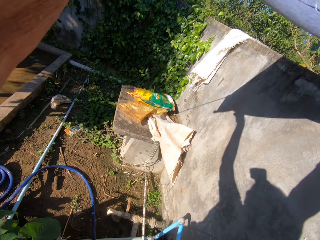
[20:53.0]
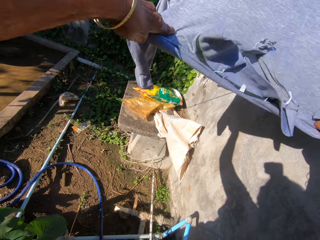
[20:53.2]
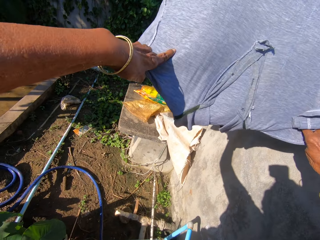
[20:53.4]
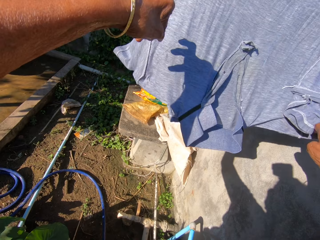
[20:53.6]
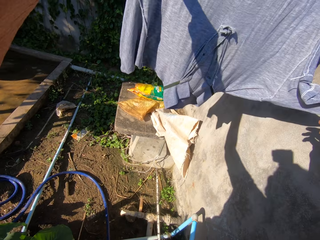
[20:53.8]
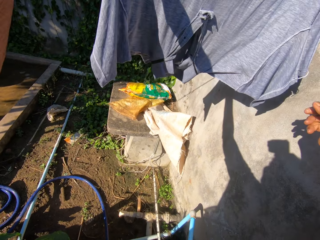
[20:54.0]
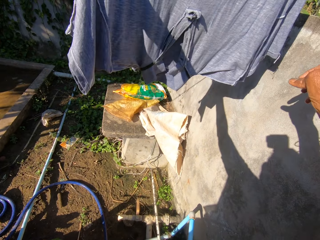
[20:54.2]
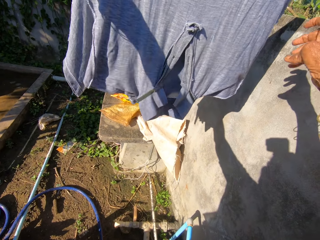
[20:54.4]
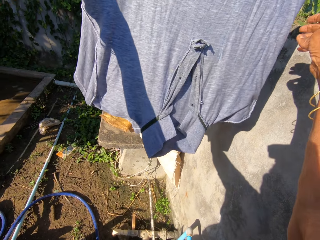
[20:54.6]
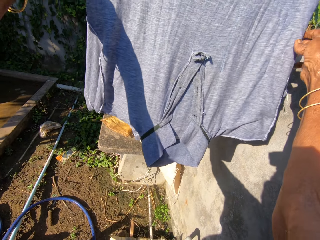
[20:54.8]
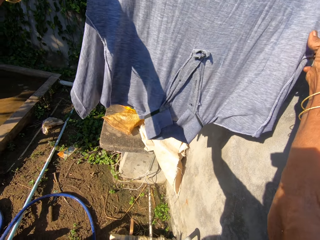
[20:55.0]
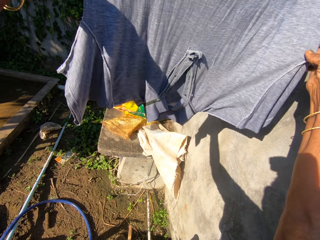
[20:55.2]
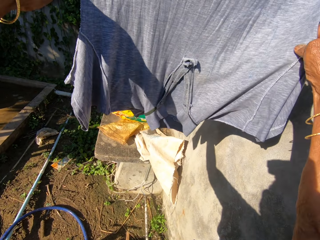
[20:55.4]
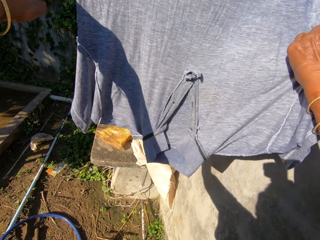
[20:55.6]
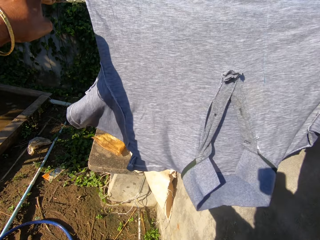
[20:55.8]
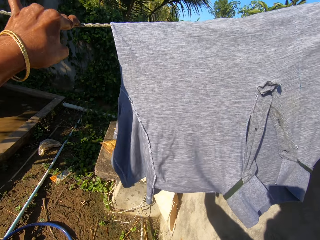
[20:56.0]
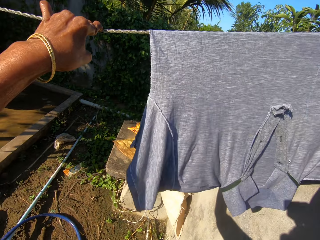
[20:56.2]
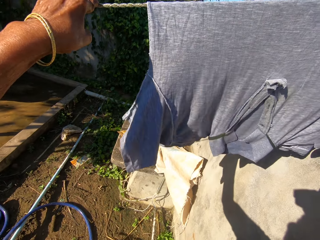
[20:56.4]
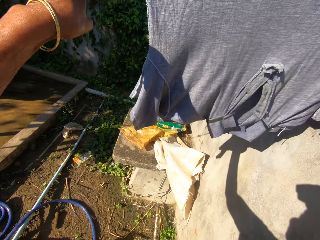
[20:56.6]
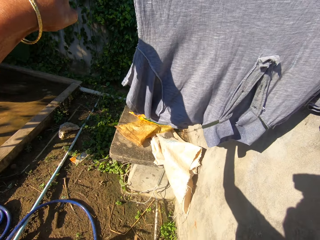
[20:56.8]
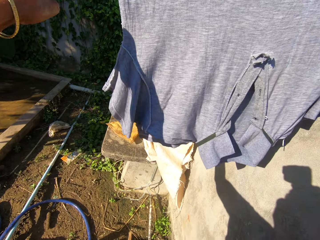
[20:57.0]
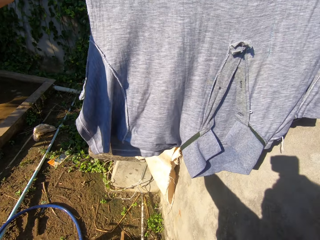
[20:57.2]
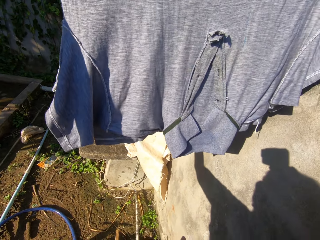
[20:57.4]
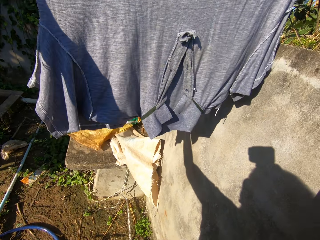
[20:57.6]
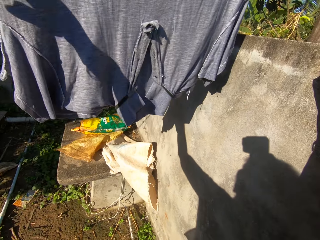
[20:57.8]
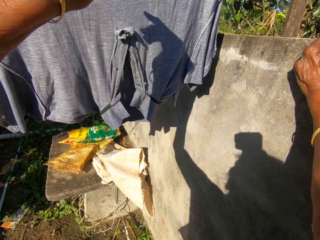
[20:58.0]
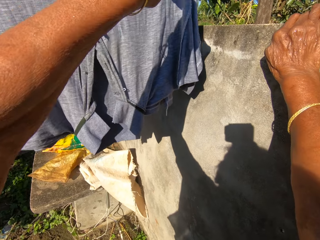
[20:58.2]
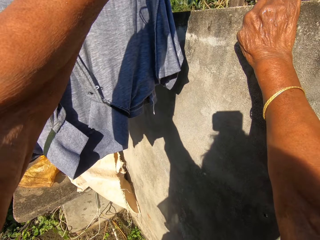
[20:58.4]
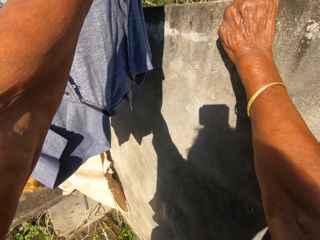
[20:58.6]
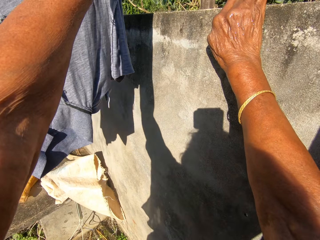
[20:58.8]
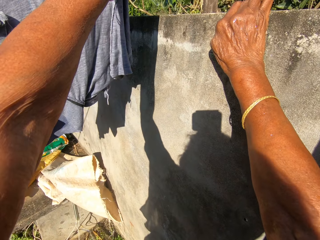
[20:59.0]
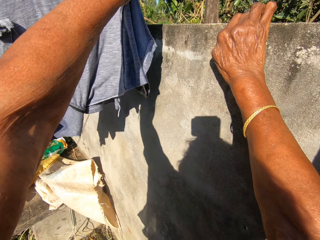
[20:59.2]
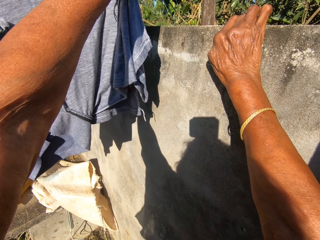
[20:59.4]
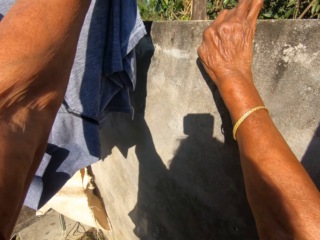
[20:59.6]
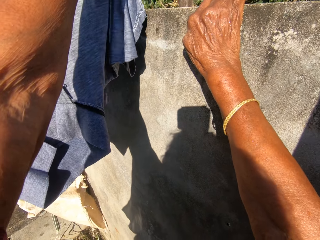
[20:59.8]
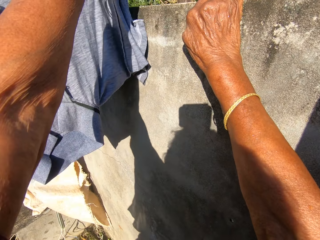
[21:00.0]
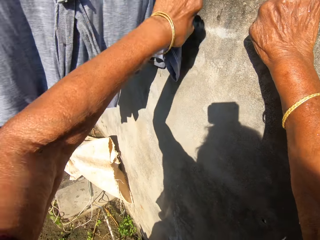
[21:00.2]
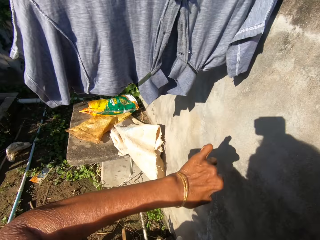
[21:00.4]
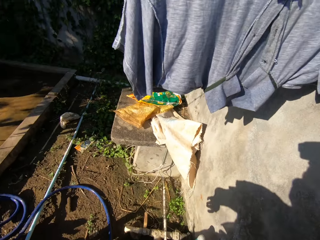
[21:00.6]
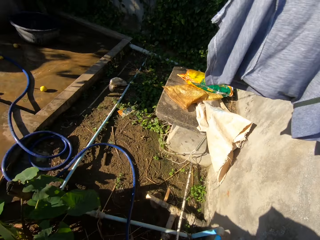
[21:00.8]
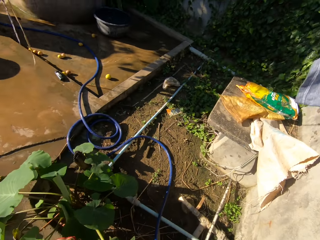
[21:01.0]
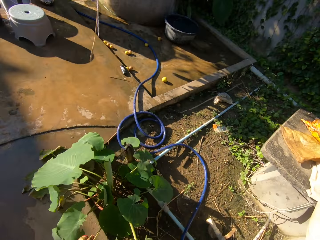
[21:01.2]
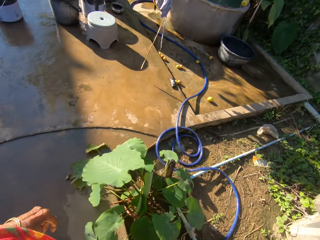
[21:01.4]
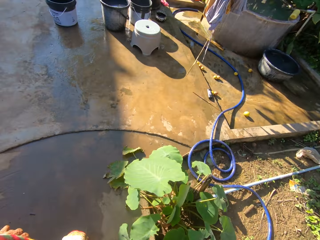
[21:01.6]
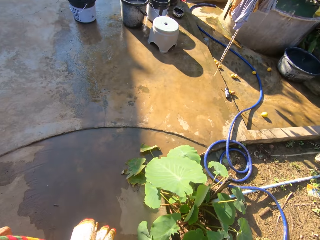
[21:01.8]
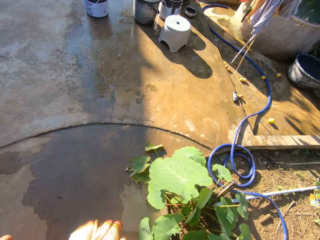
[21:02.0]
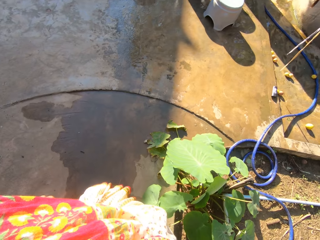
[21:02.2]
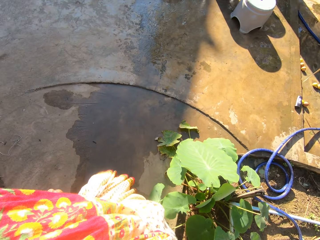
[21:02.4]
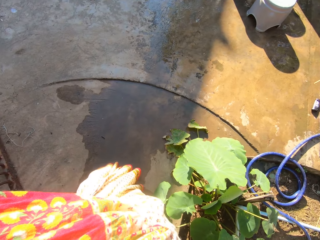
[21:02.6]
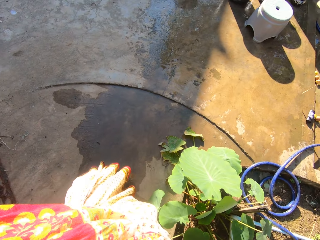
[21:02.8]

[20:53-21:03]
The camera wearer hangs the shirt on the hanging line. They spread the cloth. They straighten the shirt.

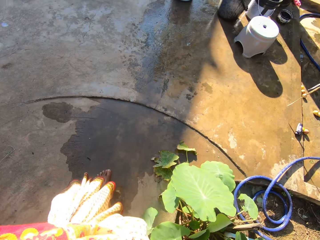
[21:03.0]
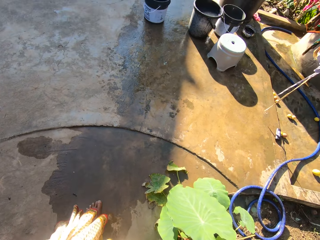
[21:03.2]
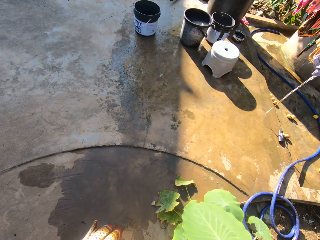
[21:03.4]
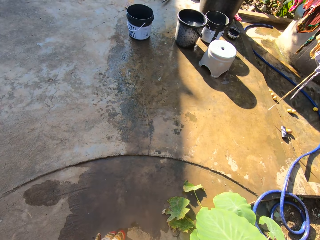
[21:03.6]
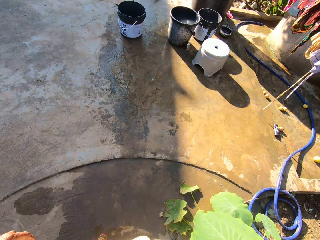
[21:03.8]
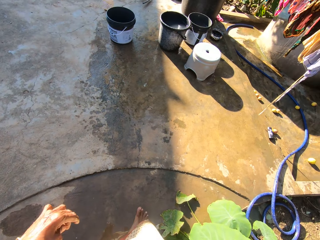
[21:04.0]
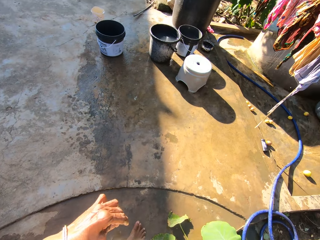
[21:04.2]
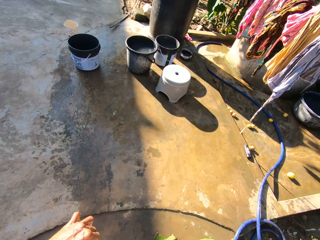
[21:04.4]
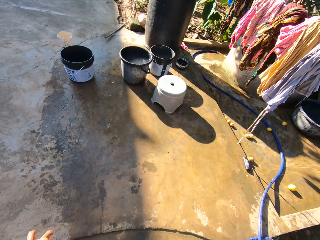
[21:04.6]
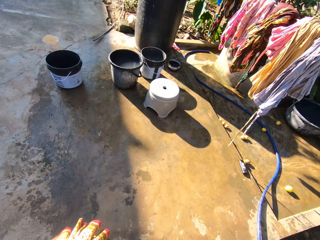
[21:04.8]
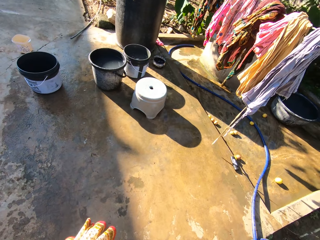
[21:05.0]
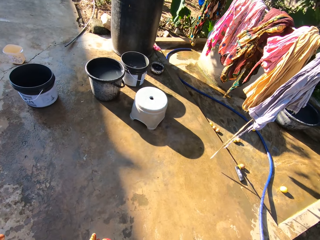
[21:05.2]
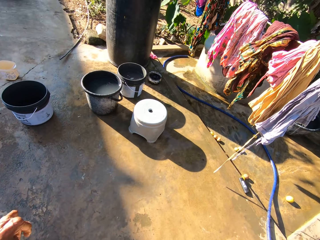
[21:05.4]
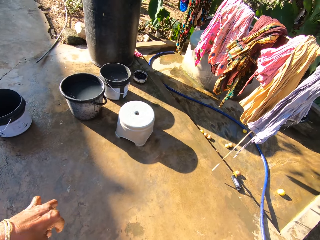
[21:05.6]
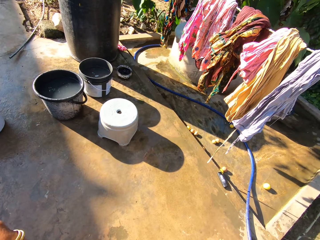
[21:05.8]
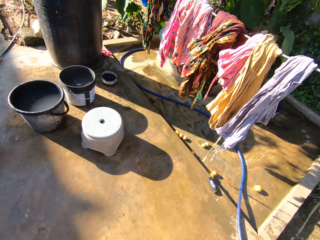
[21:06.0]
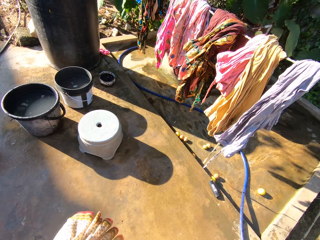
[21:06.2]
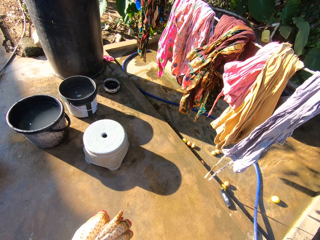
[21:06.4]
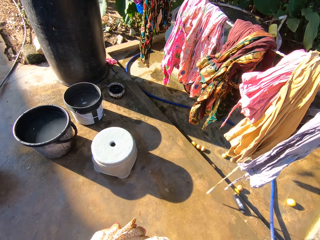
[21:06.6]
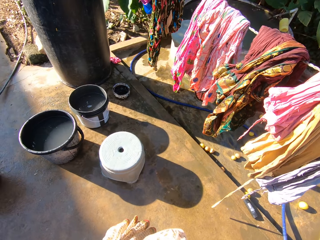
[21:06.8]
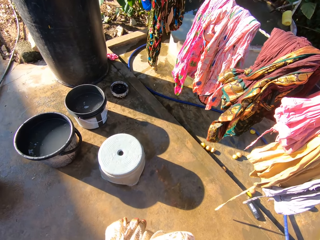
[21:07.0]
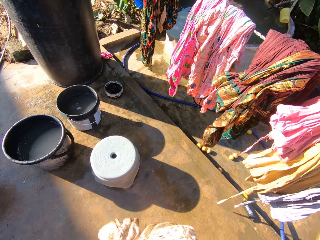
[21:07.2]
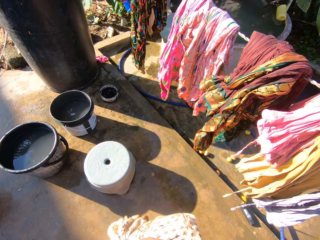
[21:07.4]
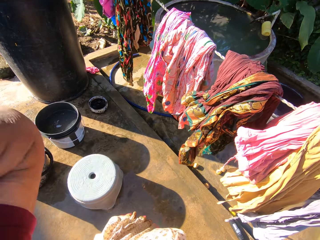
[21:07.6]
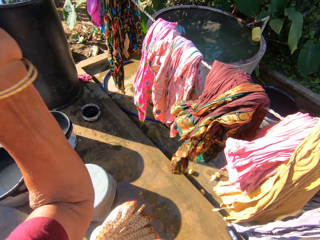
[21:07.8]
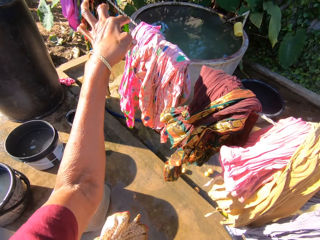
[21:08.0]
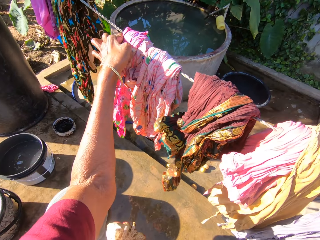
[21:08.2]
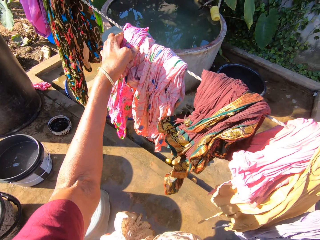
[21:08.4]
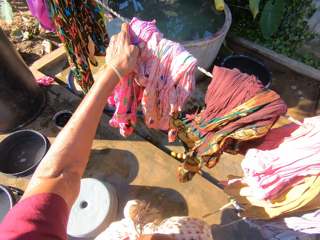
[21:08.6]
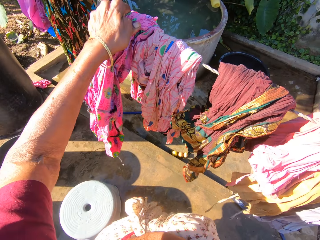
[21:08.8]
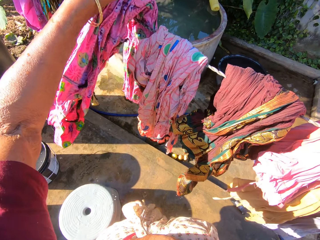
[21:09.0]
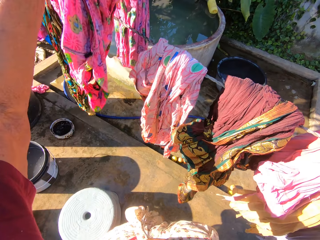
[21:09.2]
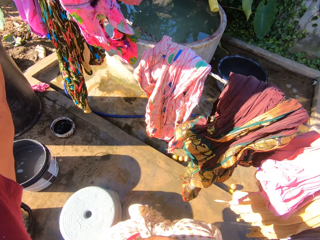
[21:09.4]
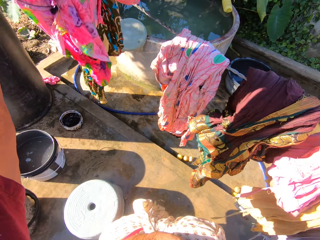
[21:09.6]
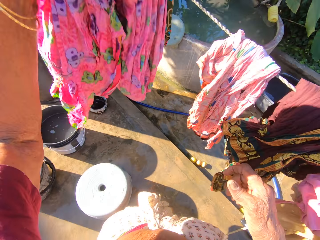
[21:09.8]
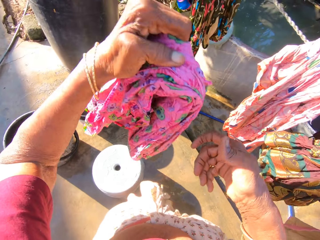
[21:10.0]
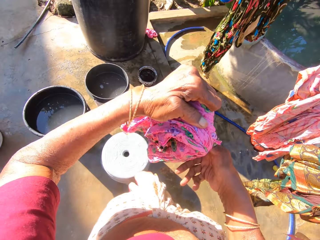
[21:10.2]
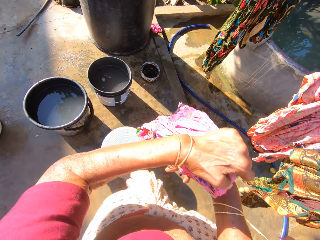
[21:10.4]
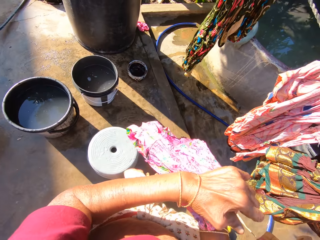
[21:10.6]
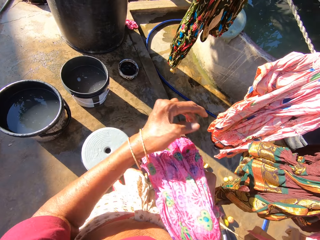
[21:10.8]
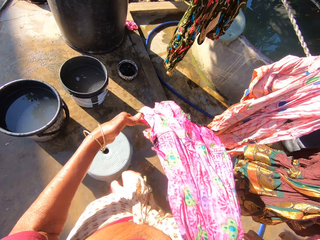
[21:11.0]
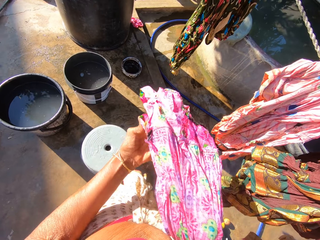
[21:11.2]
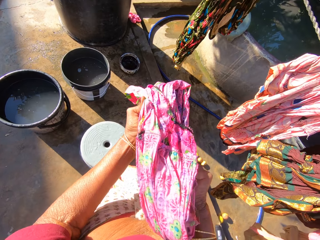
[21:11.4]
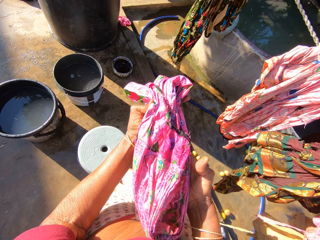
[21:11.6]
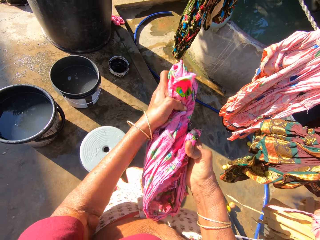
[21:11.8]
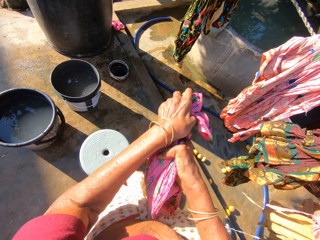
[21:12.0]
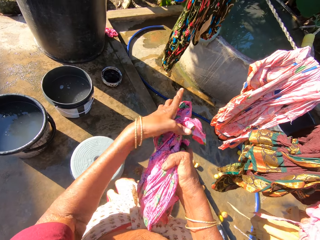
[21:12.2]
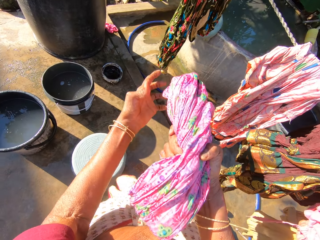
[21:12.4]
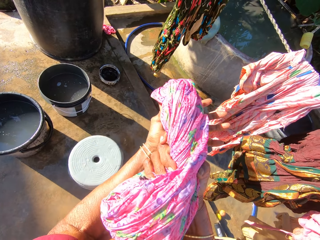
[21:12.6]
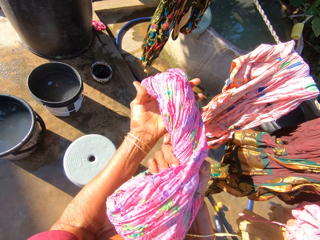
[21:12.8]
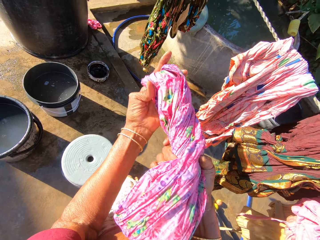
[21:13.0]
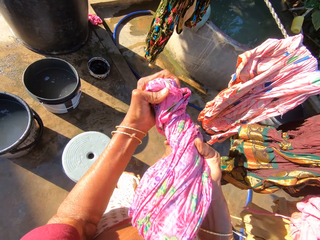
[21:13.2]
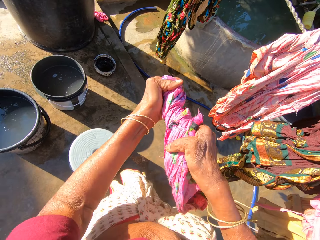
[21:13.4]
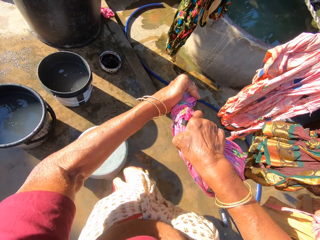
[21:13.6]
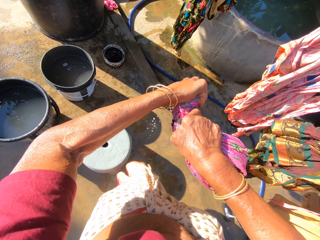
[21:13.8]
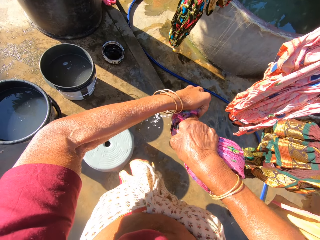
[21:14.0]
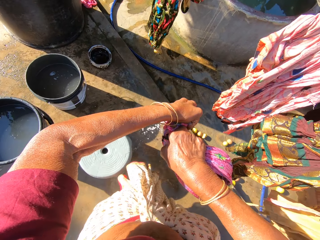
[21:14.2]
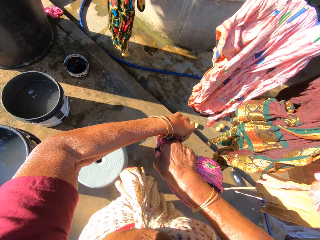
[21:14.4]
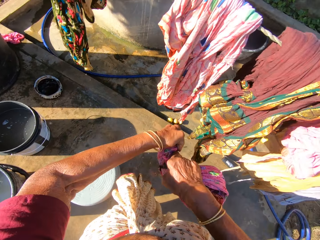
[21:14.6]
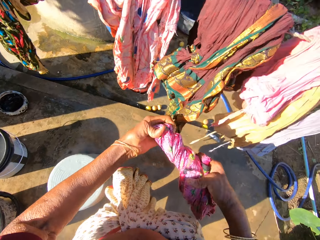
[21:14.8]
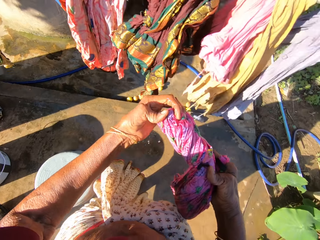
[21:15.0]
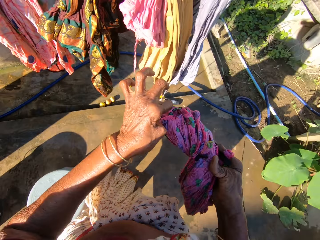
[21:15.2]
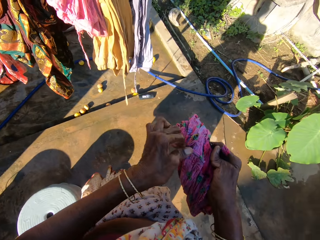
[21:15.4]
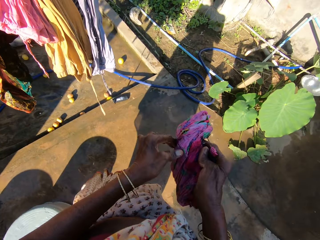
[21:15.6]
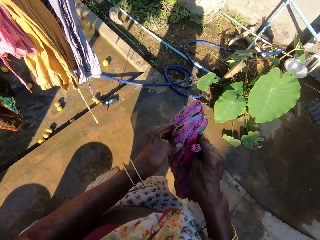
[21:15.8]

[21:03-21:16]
The camera wearer walks around the compound. They pick up a dress from the hanging. They hold the dress with the other hand. They squeeze the dress.
